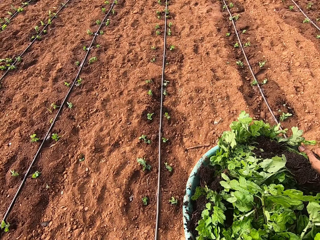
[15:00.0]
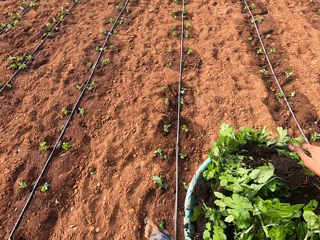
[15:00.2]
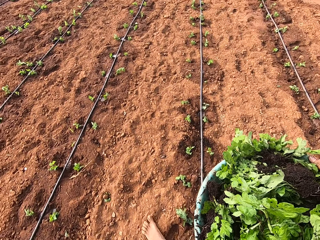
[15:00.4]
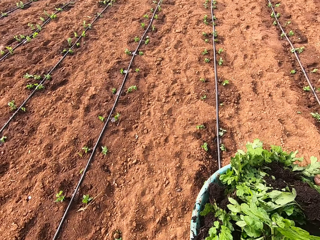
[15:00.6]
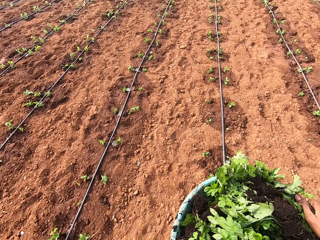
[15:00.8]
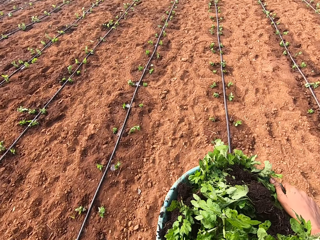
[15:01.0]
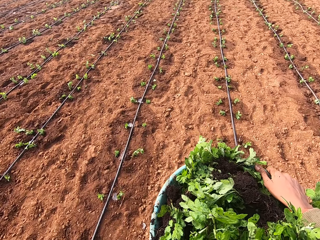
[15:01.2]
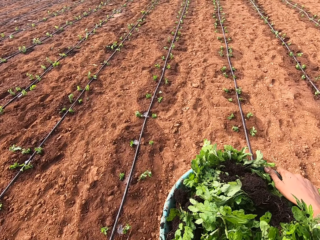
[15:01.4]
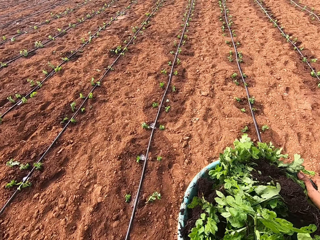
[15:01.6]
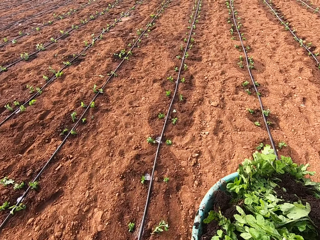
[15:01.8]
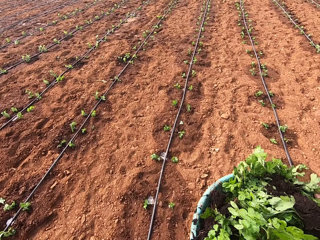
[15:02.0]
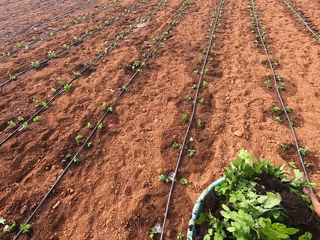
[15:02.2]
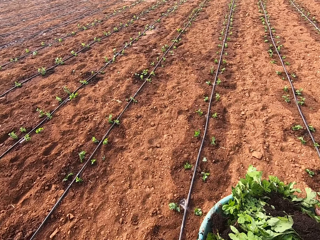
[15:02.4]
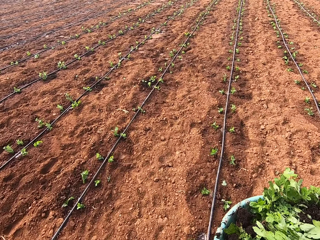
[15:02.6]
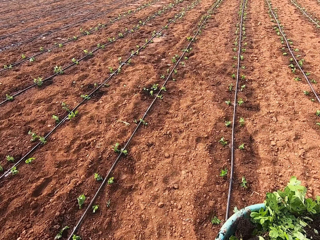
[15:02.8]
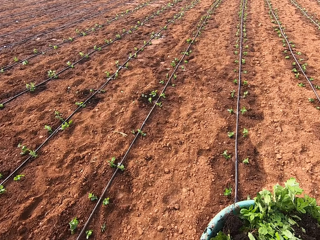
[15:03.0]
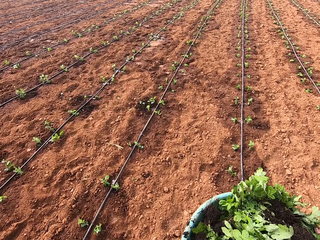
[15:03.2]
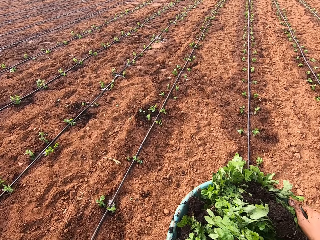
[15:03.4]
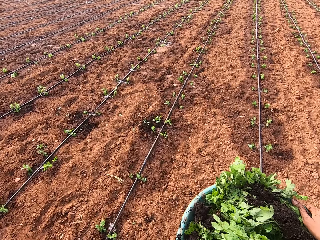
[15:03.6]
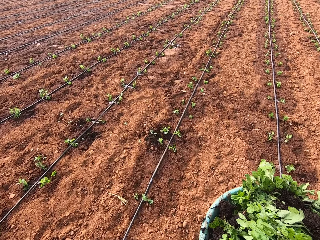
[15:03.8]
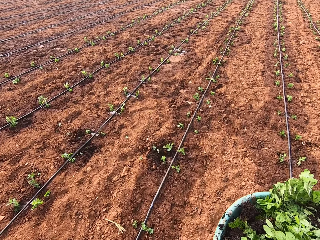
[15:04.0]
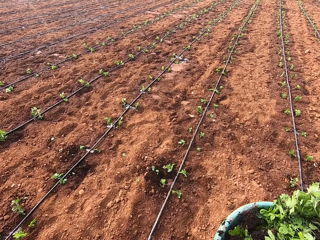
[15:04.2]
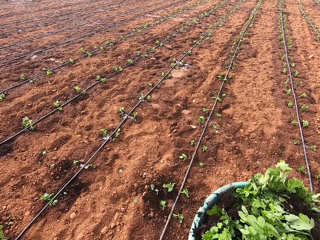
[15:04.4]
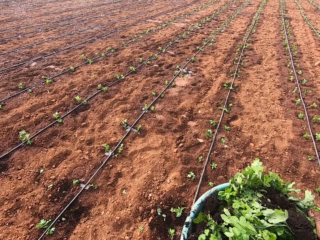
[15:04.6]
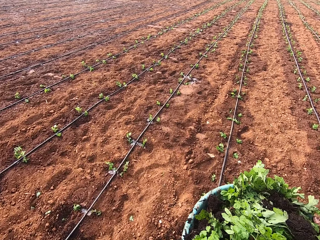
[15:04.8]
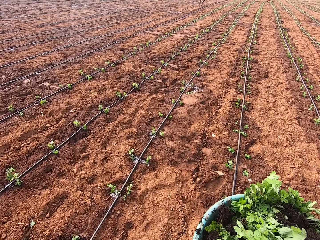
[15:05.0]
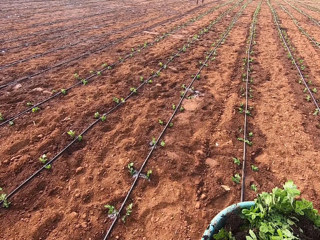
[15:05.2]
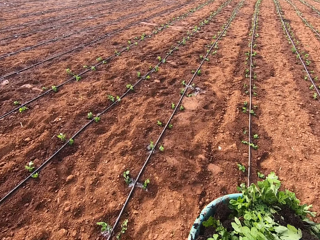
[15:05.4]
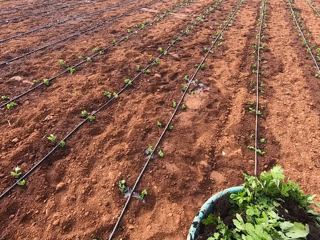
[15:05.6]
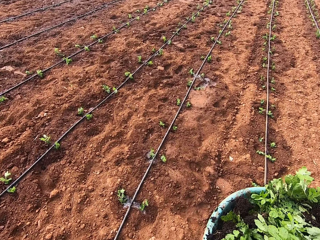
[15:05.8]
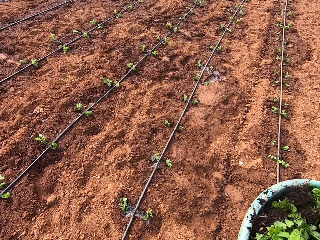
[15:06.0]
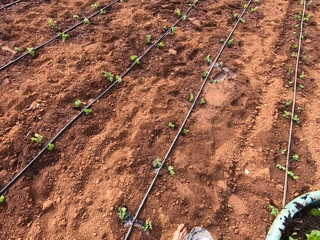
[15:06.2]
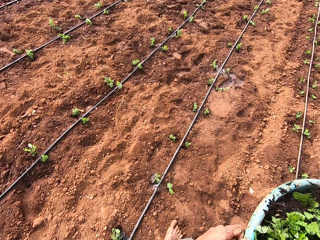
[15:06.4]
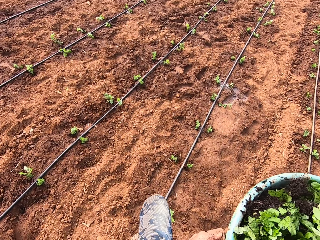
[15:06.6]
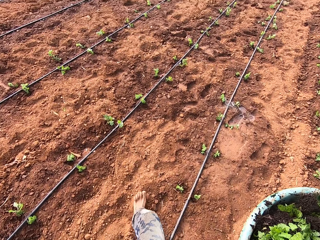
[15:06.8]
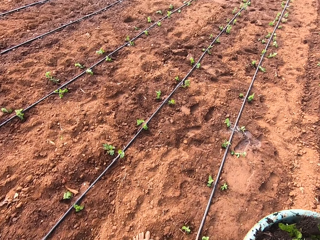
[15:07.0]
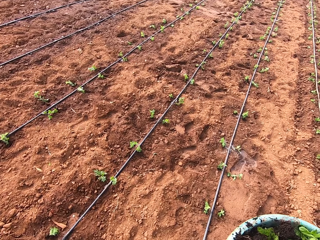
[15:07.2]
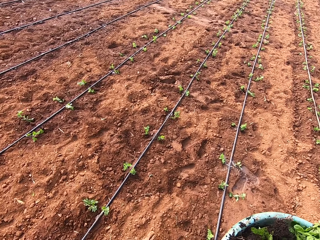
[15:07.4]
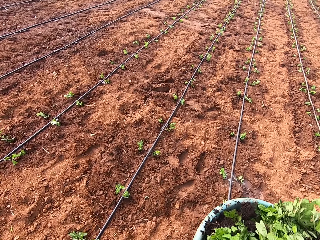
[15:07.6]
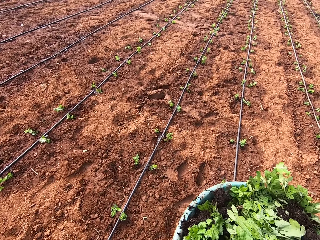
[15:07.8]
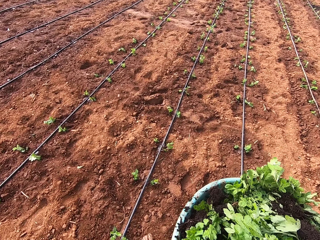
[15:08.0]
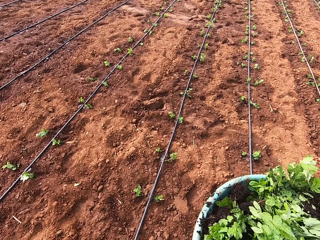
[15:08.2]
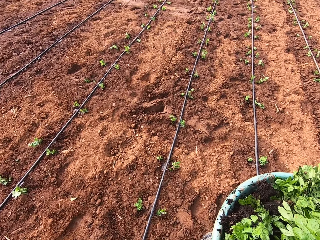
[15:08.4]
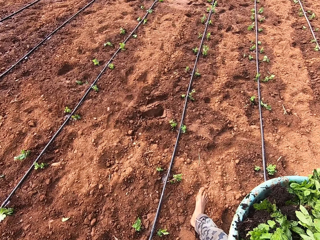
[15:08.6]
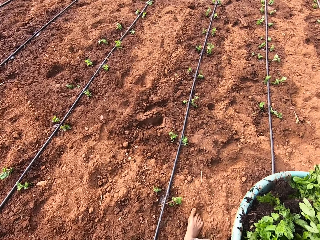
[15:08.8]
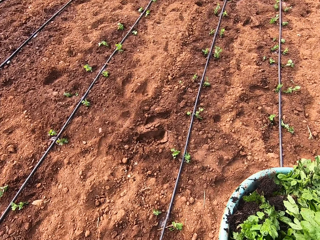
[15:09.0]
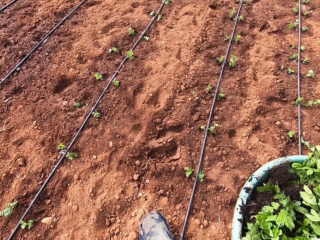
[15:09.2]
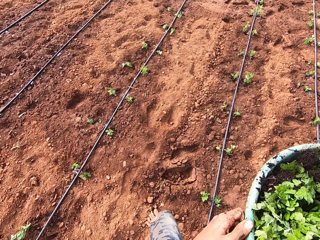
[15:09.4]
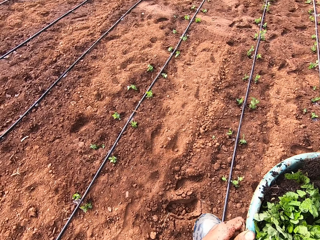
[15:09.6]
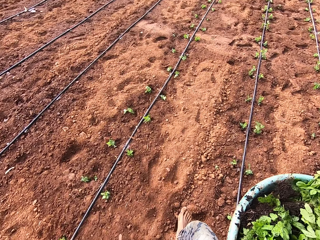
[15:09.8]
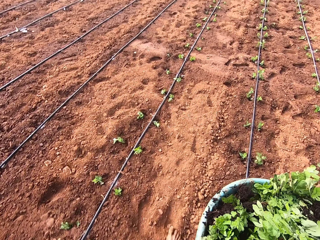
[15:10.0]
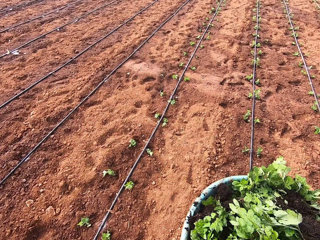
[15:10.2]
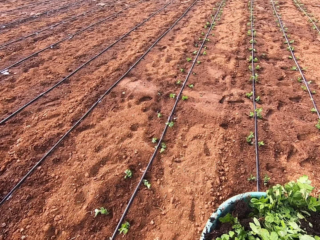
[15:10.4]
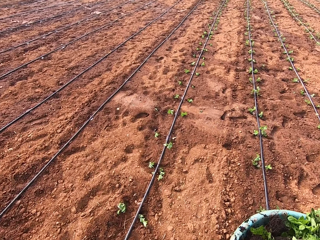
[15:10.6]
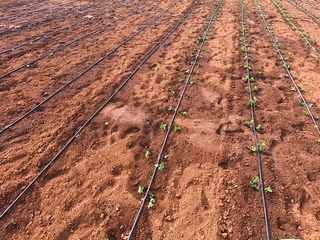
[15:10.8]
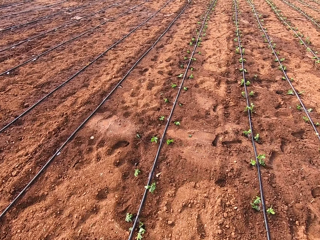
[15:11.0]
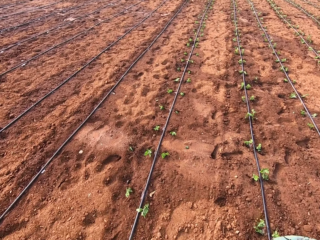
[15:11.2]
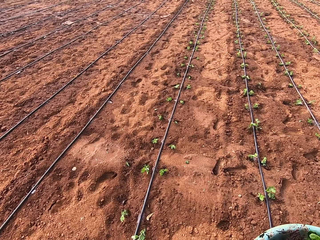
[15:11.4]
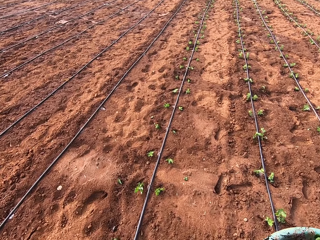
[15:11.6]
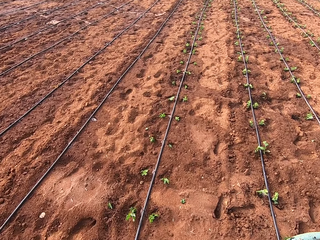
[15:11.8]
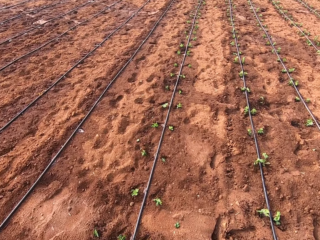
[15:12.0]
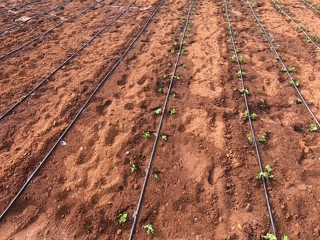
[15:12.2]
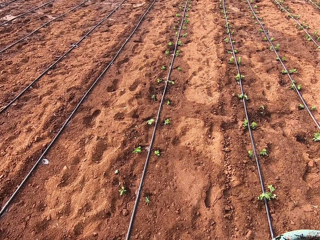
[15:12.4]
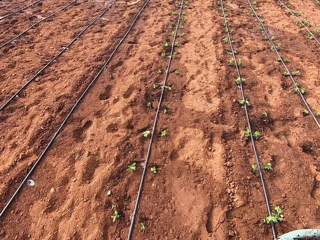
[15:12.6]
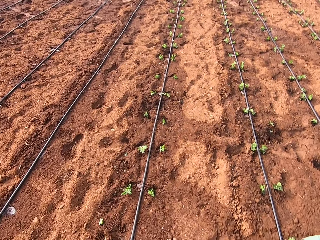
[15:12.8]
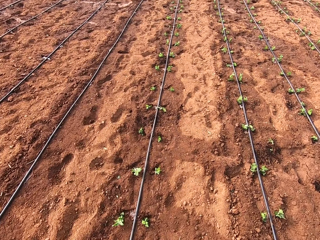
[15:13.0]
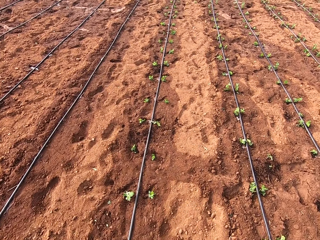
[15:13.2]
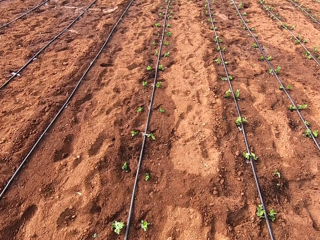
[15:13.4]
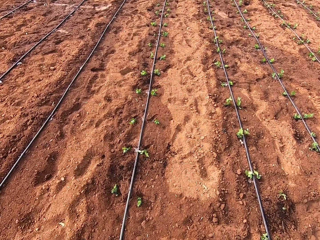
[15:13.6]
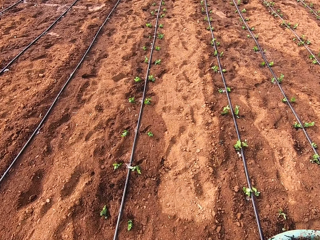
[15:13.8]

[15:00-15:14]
A man converses with a woman.

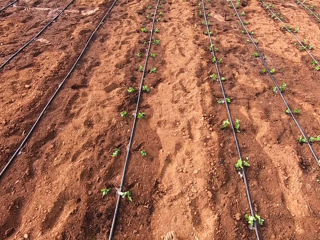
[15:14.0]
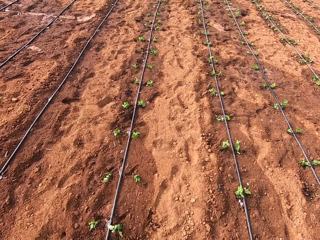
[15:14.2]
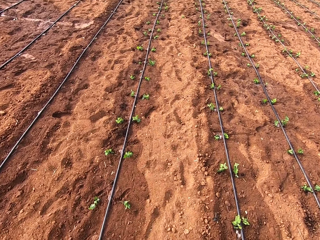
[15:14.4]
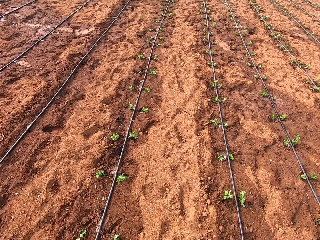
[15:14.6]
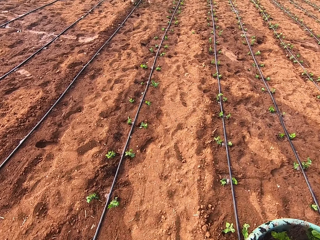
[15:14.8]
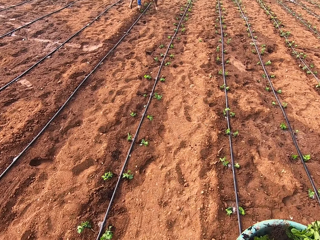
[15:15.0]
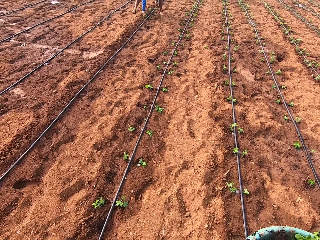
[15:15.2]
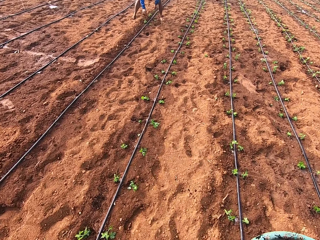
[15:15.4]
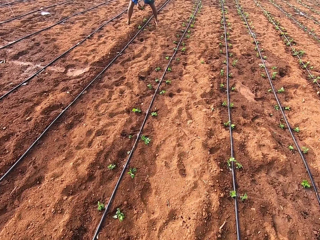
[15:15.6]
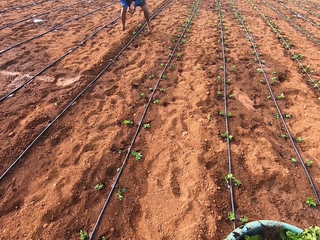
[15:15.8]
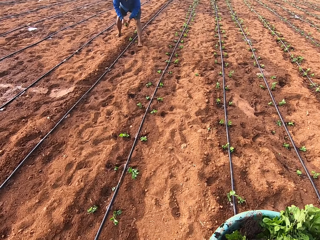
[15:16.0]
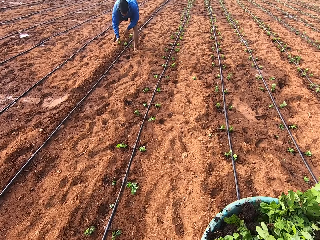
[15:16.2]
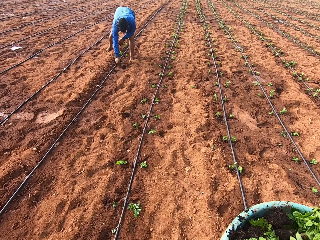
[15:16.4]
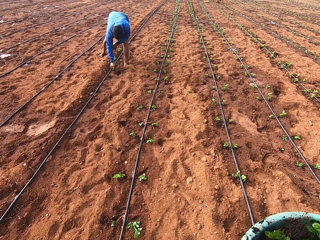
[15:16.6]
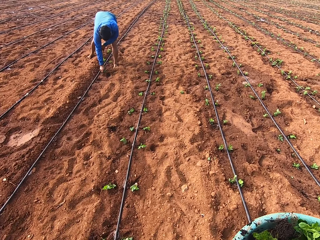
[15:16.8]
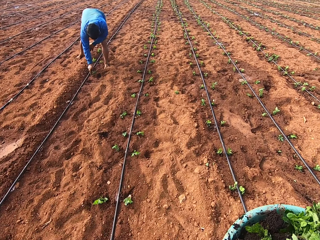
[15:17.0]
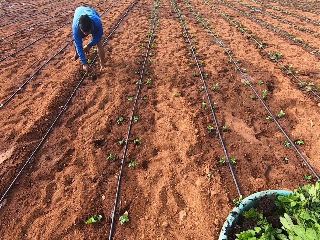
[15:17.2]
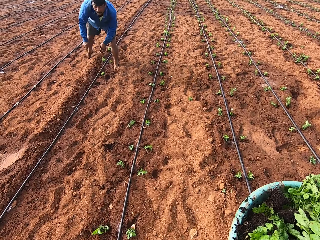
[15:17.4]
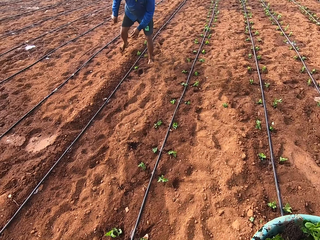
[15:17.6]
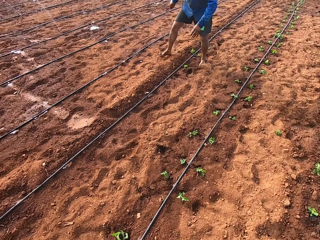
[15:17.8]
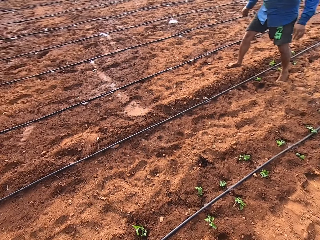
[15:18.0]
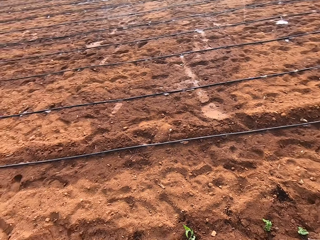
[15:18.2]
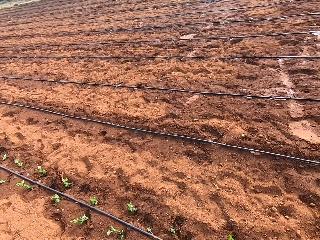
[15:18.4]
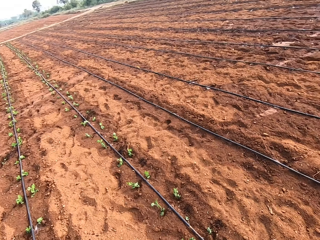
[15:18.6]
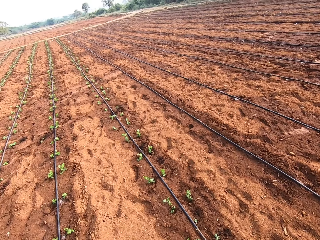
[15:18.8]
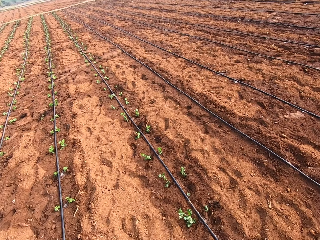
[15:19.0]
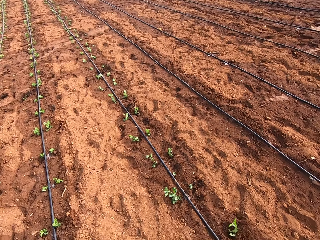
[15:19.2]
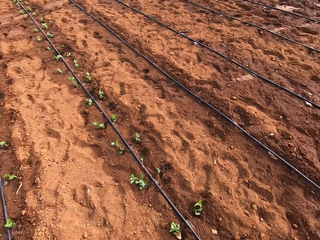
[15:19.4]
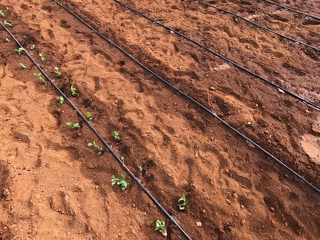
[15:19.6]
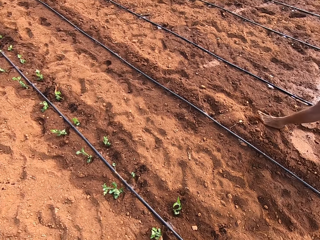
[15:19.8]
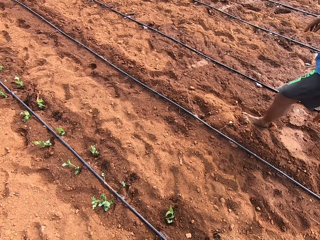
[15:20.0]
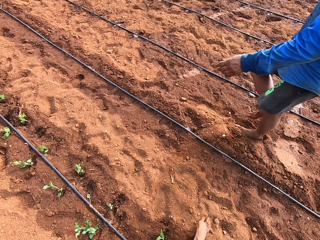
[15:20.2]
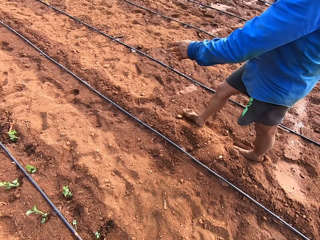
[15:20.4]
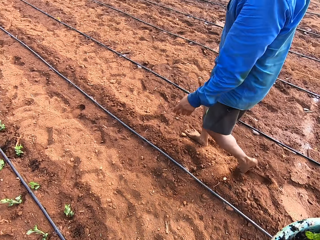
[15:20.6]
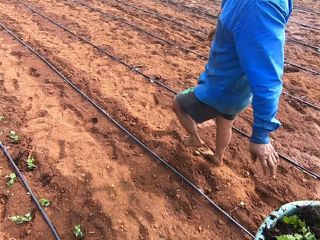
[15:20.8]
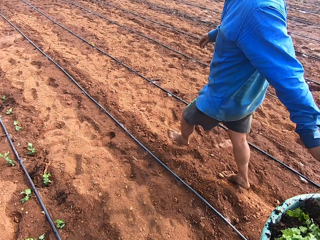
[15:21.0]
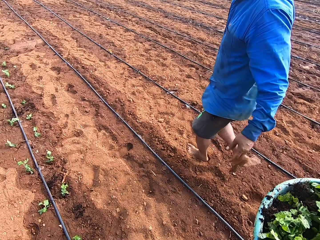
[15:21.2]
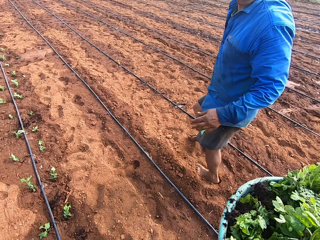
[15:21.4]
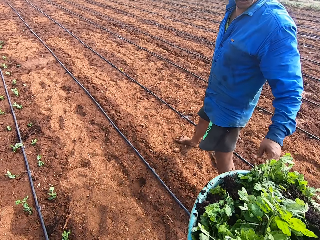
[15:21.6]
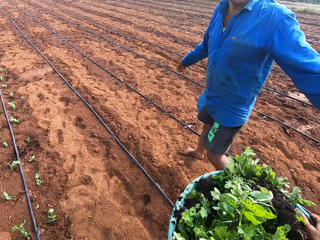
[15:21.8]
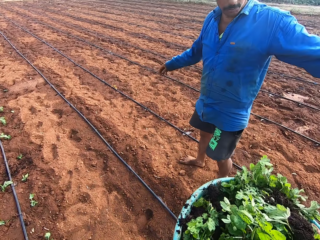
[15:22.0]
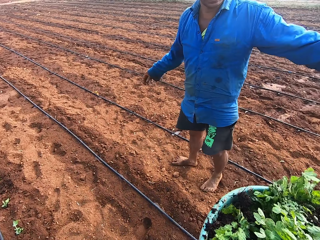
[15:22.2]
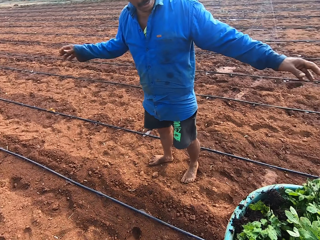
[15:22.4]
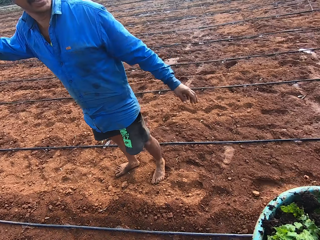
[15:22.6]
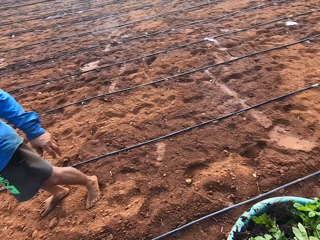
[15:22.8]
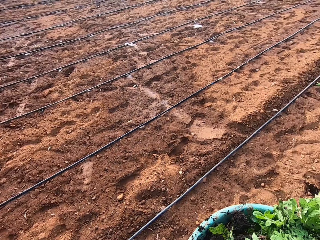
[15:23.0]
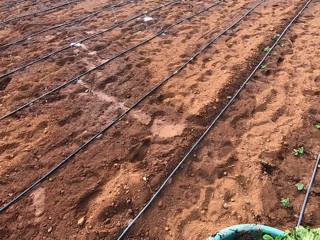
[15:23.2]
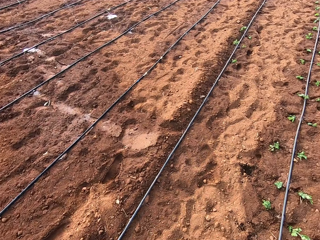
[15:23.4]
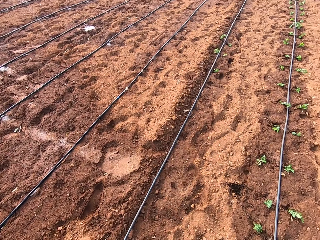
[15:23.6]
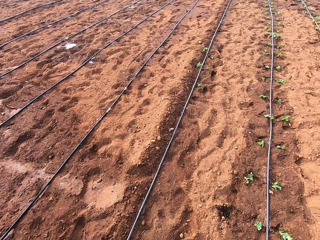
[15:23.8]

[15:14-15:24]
The man plants some plant on the farmland. The camera wearer converses with the man. They look around the field. They walk in the field. The man gestures out with his hand.
